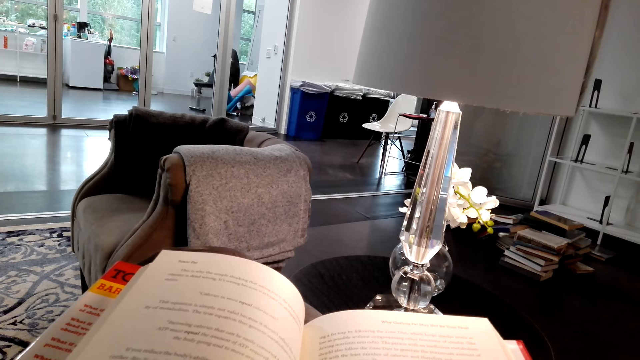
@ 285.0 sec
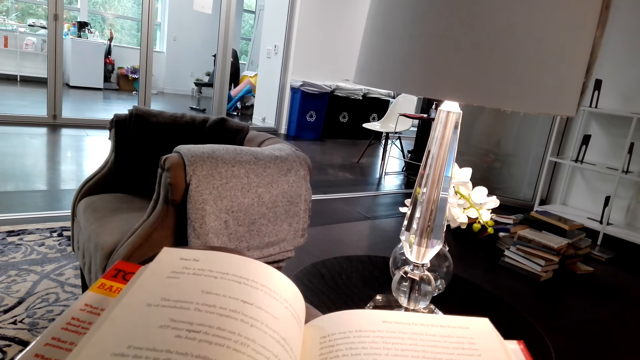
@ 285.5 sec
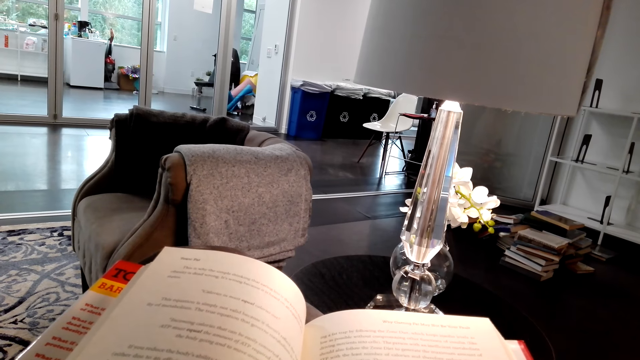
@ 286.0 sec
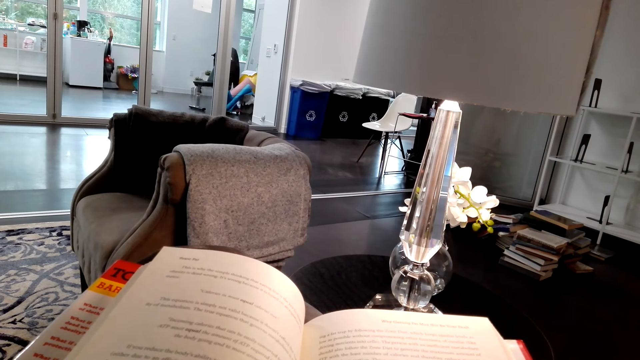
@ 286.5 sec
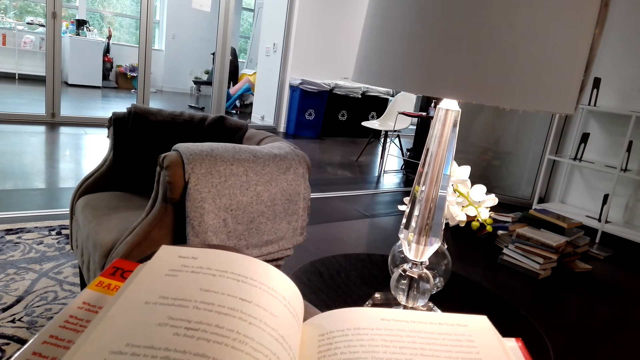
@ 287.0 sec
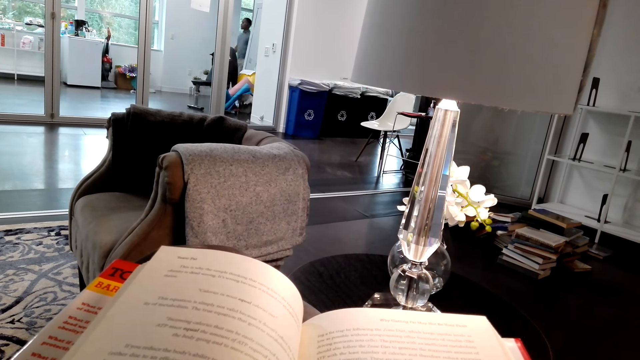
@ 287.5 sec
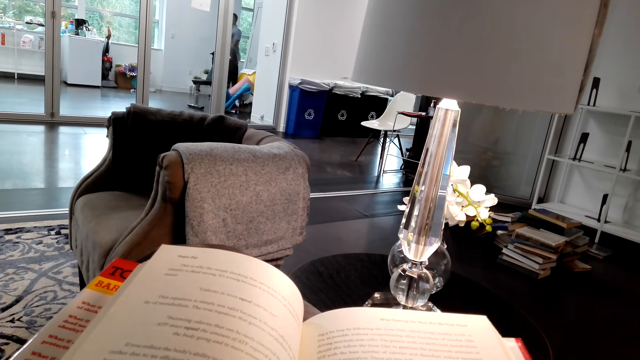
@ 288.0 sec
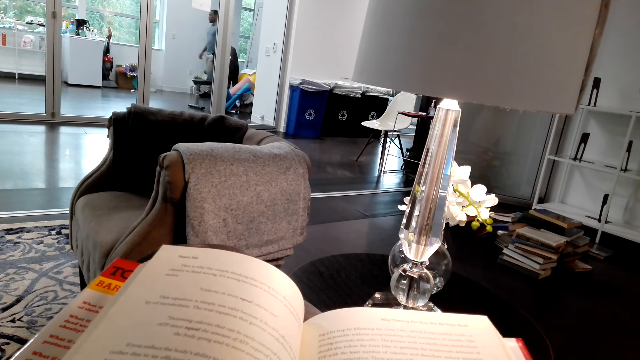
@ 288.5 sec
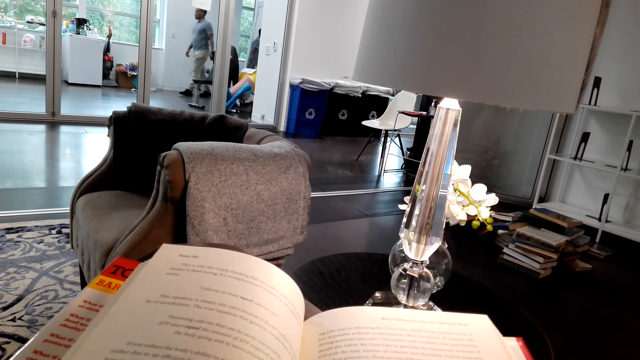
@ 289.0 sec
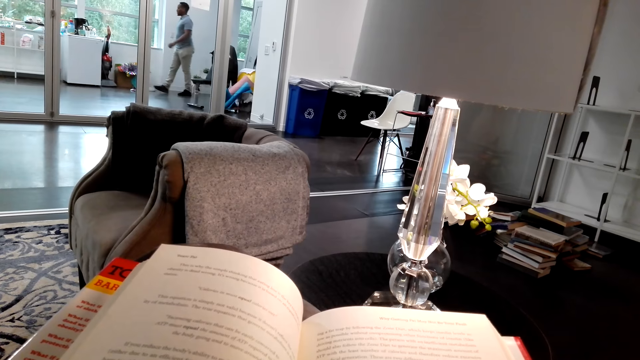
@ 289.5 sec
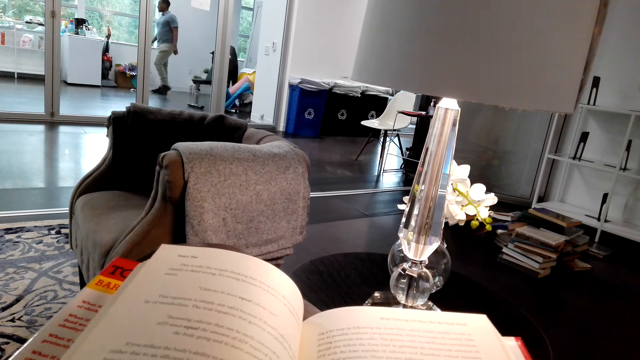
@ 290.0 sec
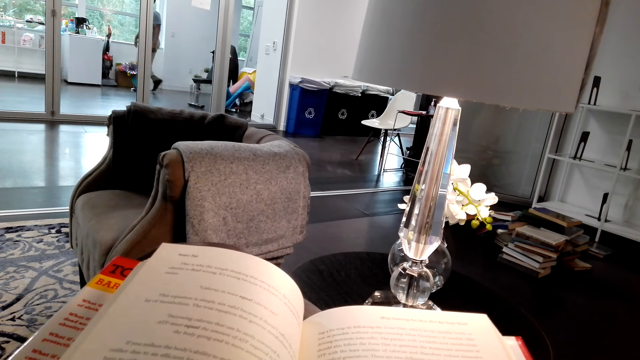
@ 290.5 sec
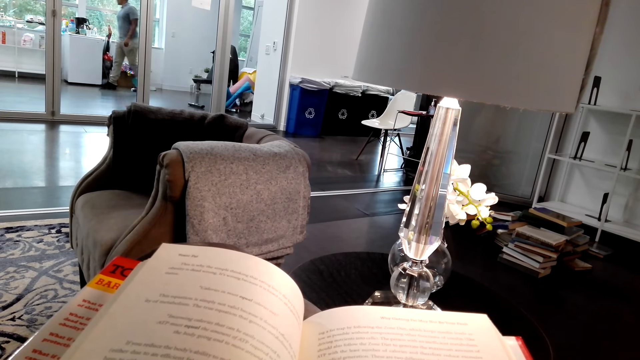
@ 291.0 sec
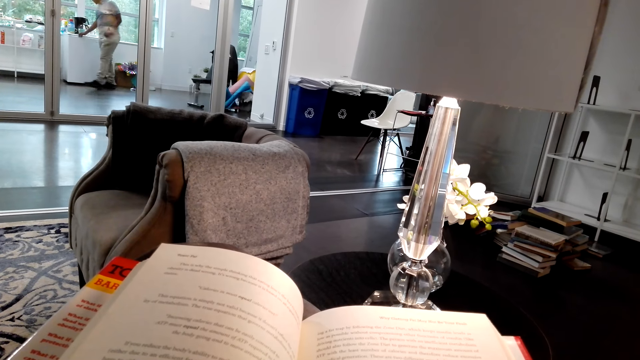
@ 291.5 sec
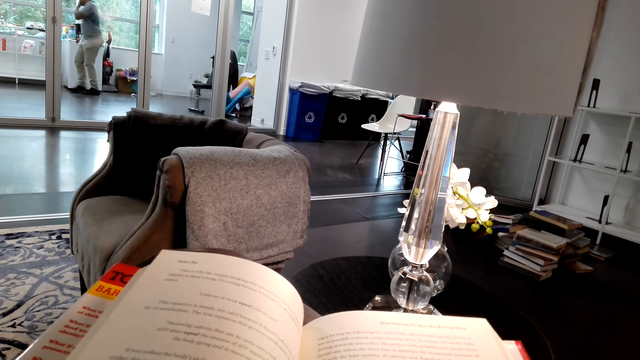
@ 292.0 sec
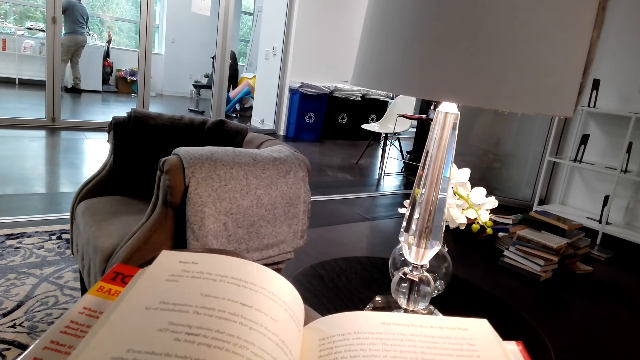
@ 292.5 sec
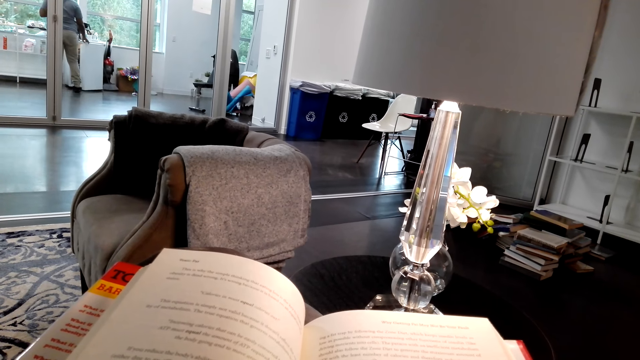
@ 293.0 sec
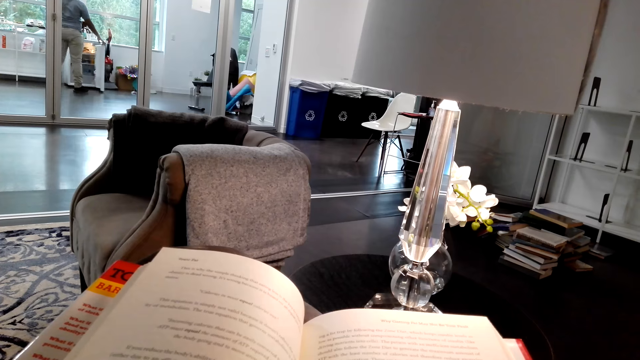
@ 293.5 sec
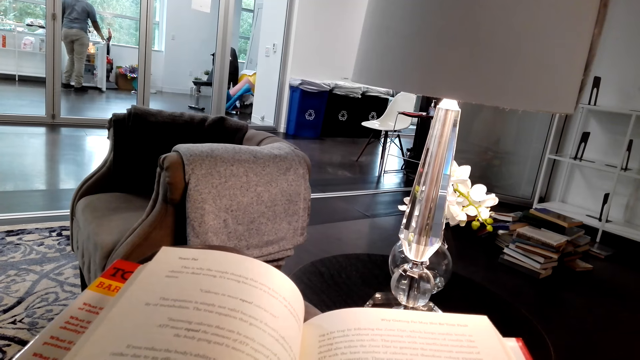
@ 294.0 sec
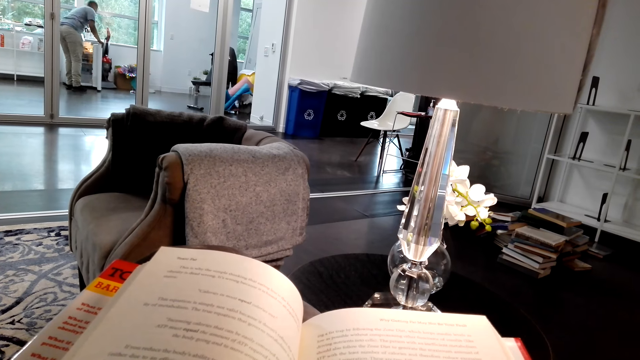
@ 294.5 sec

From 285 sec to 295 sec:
A man walks on the floor. The man opens a fridge on the floor.

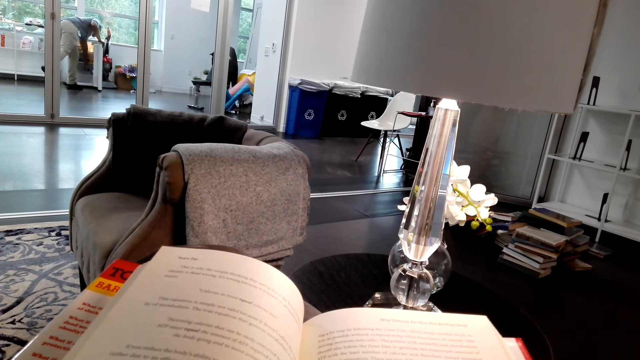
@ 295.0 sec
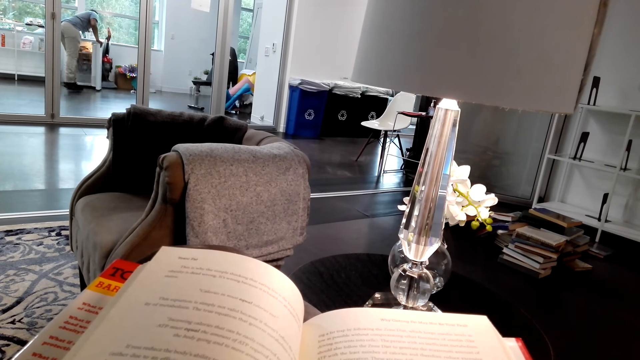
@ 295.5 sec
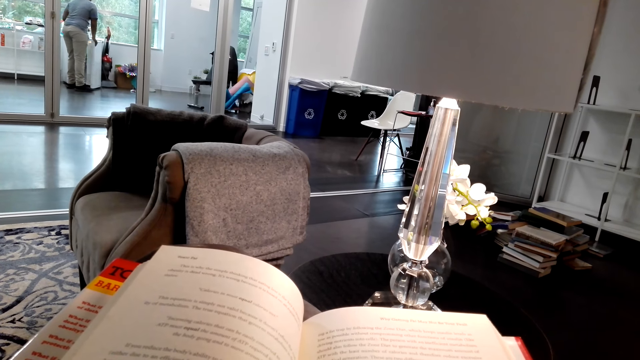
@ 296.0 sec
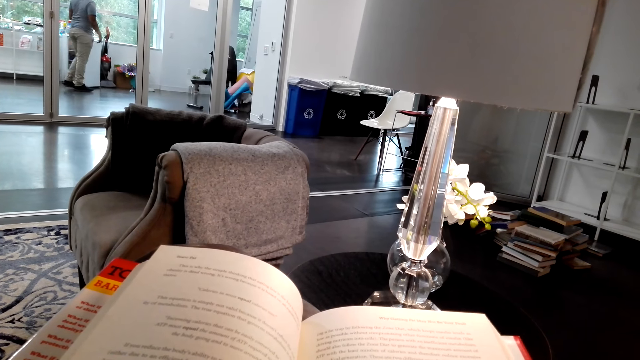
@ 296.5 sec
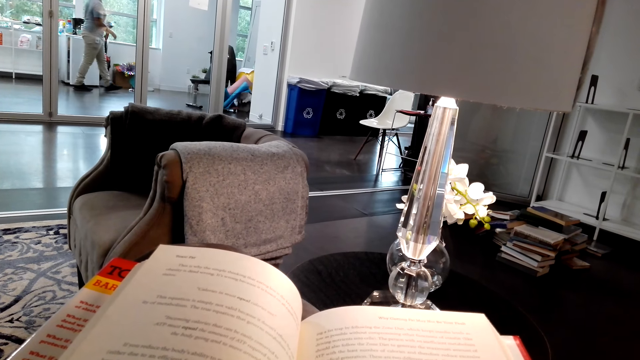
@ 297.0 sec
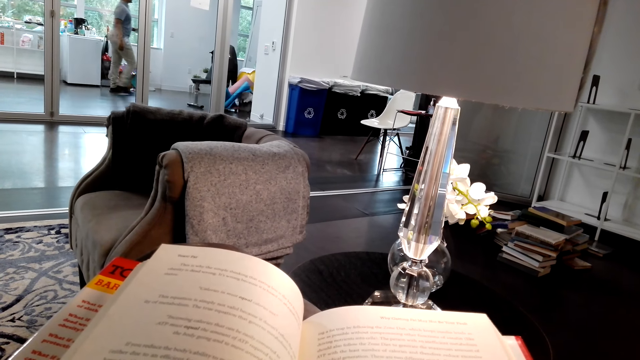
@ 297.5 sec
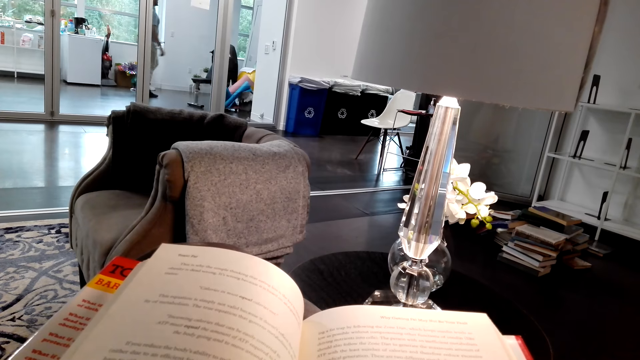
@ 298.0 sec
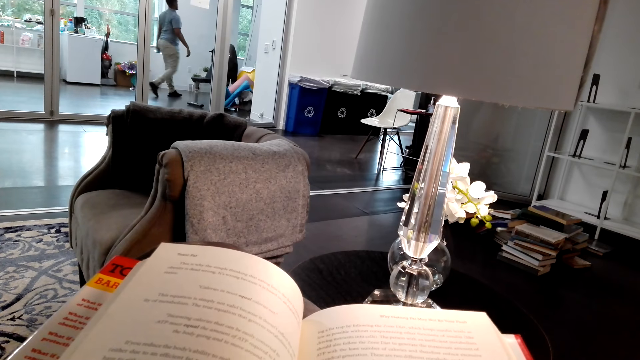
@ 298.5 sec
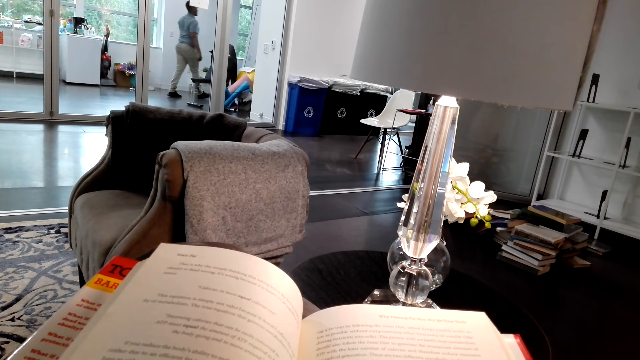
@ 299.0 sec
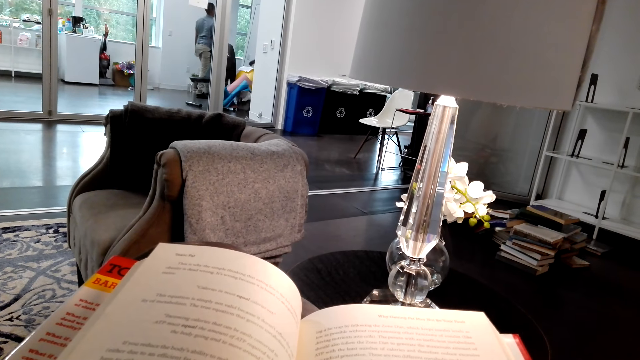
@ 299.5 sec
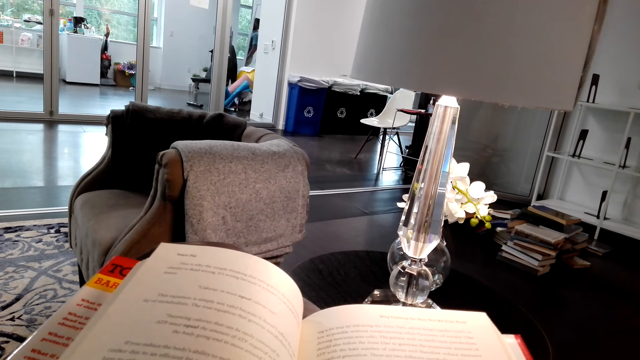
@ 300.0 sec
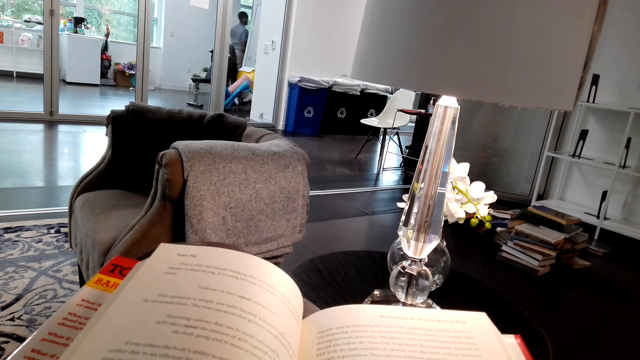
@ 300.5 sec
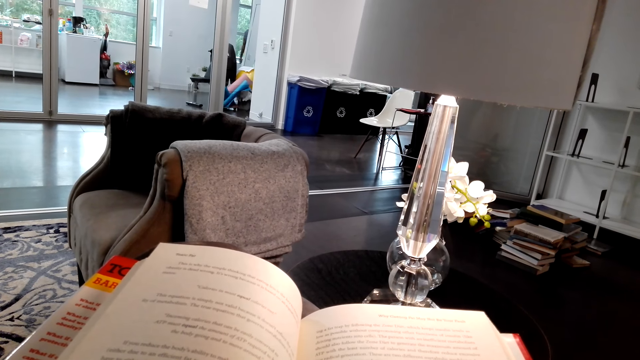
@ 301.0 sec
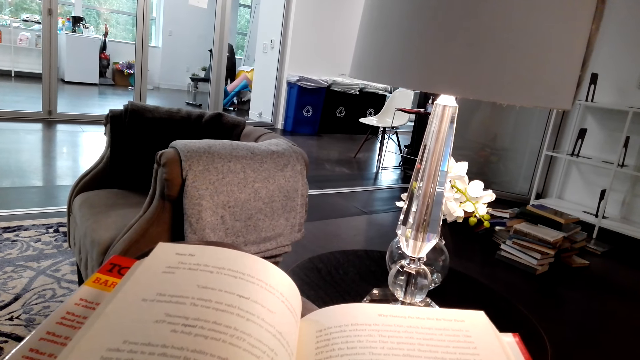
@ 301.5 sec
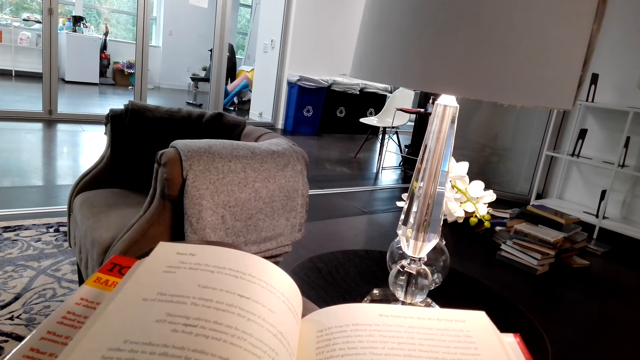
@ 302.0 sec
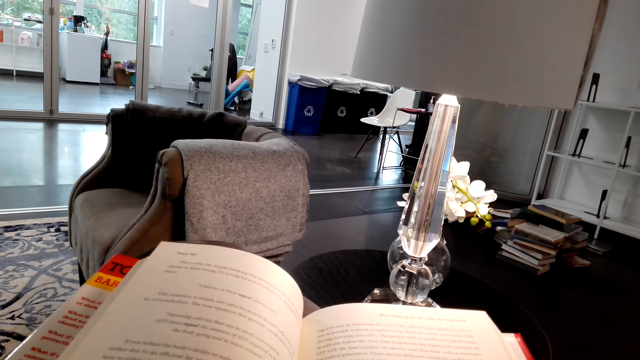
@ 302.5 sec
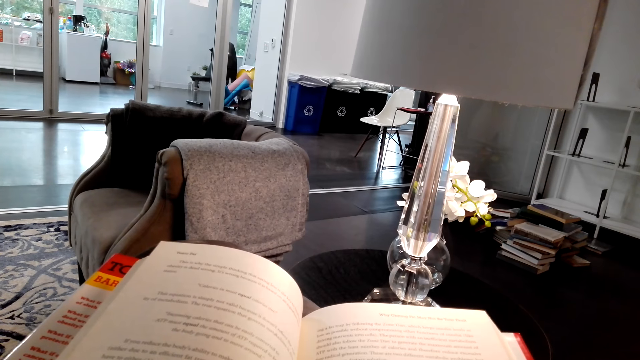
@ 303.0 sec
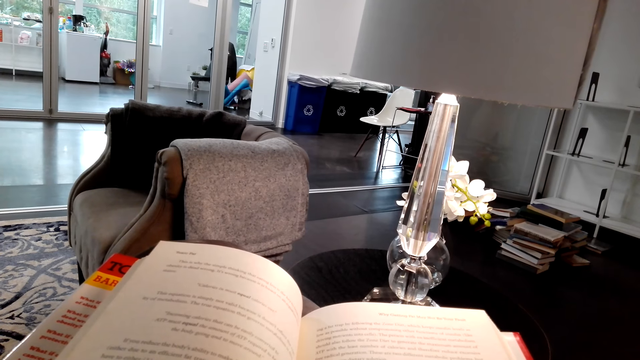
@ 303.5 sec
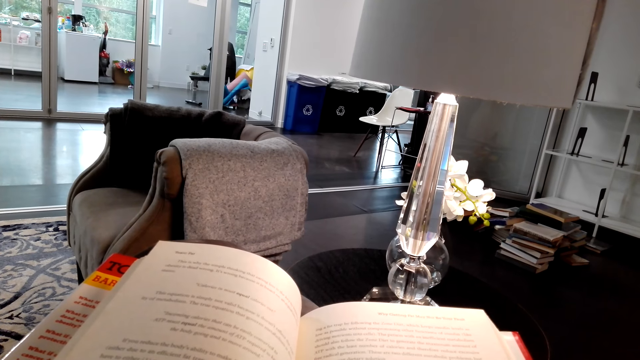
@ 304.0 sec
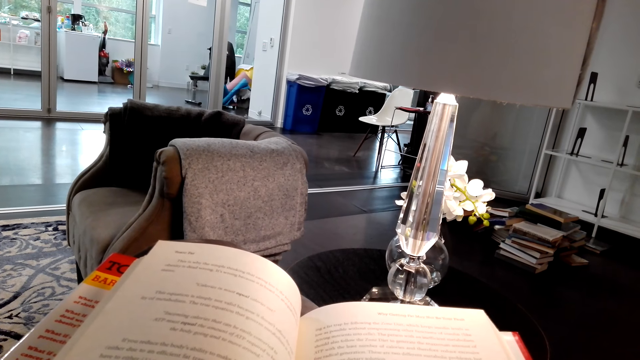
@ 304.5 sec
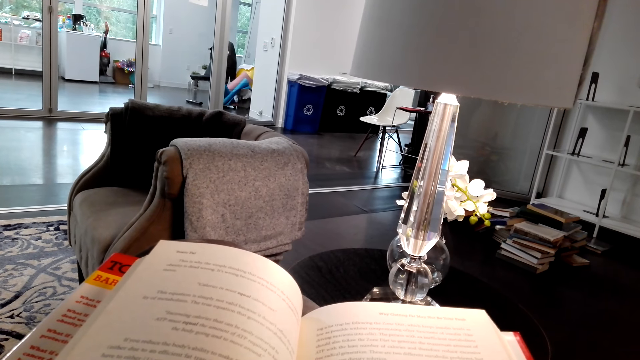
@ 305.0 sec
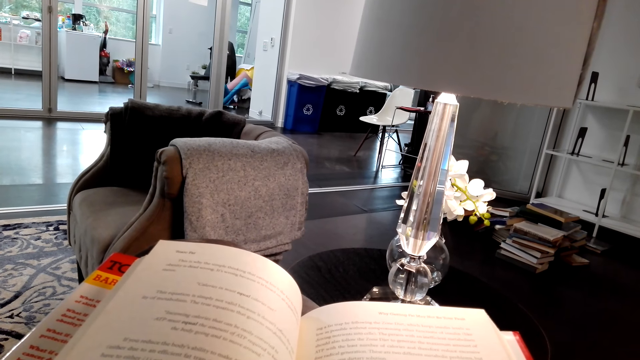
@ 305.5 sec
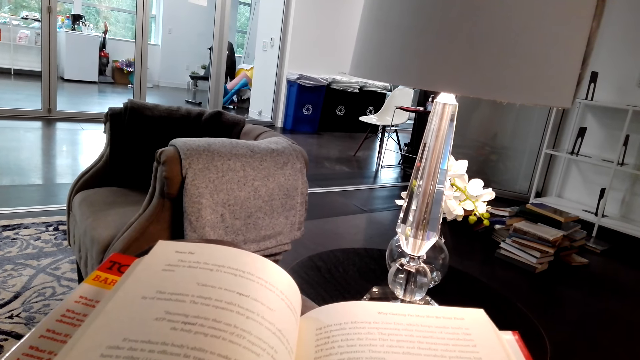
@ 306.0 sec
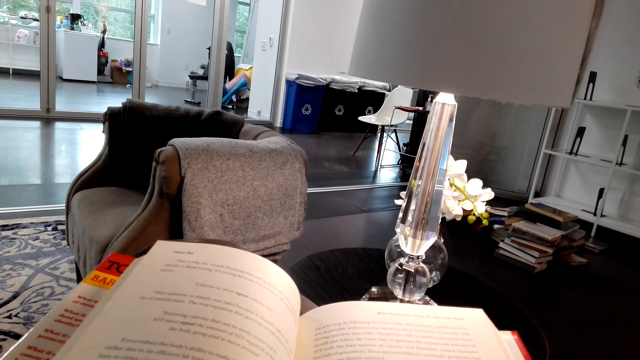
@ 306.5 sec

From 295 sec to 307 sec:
A man picks up something in the fridge. The man walks on the floor. The camera wearer reads the story book.
